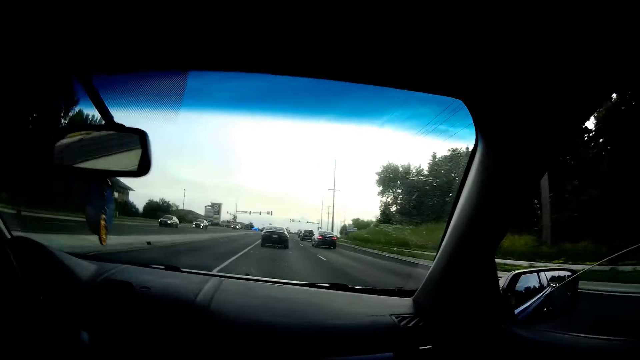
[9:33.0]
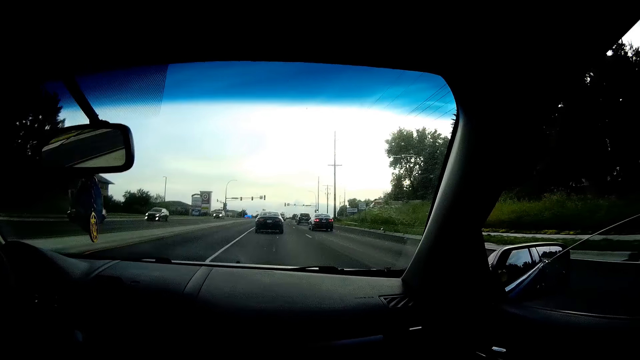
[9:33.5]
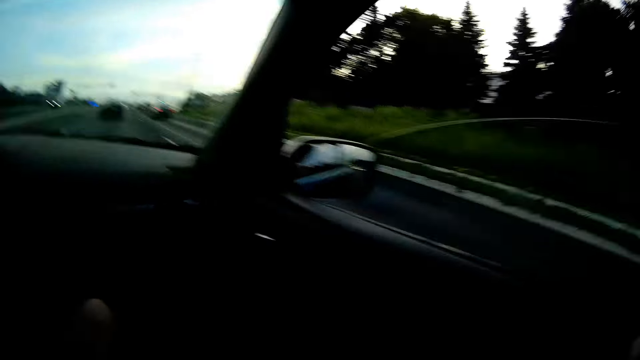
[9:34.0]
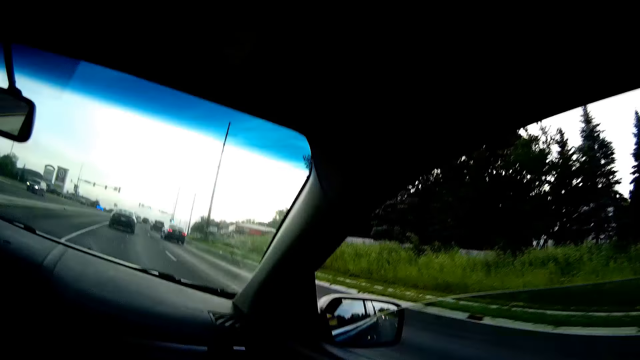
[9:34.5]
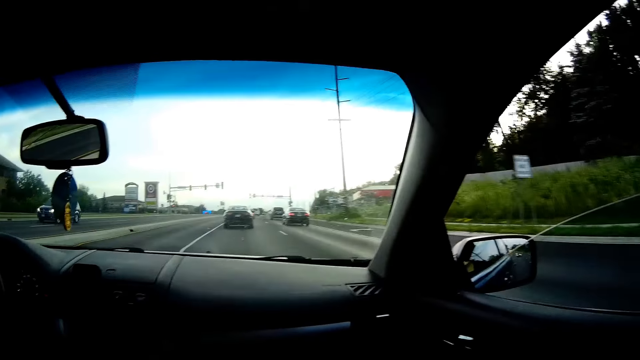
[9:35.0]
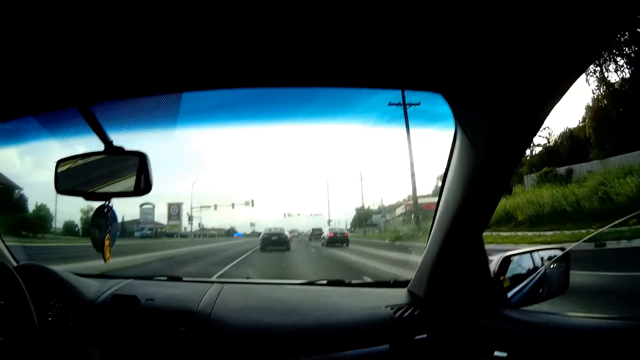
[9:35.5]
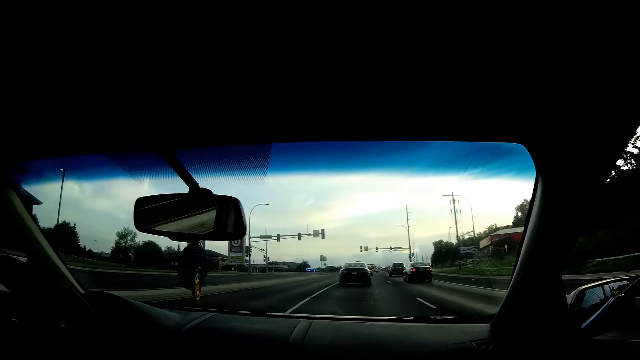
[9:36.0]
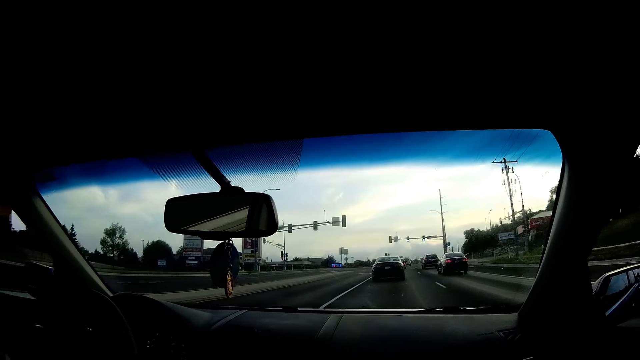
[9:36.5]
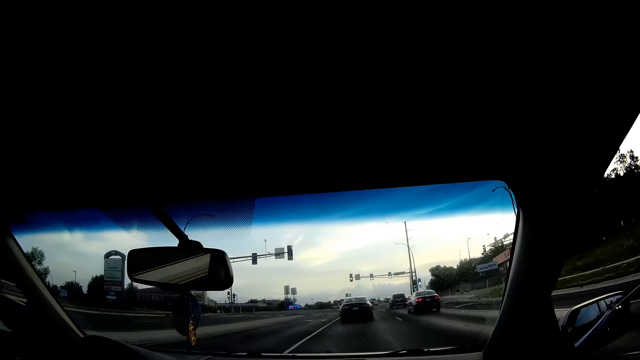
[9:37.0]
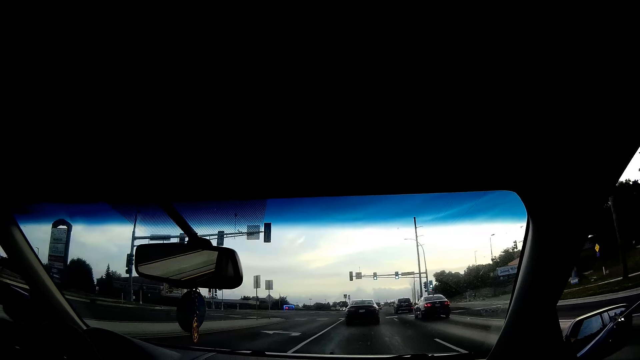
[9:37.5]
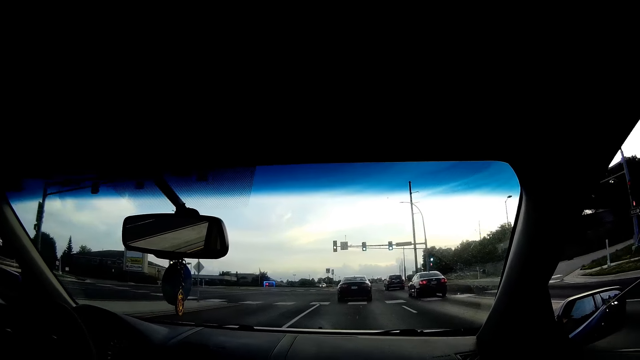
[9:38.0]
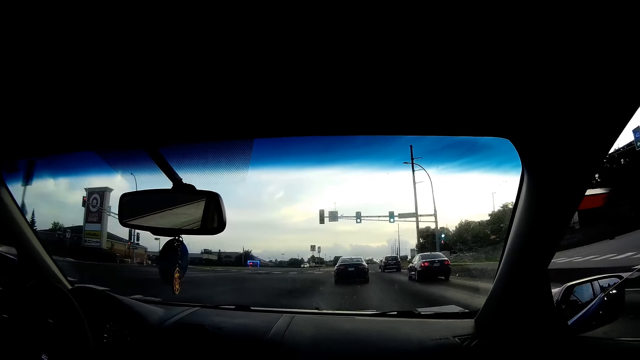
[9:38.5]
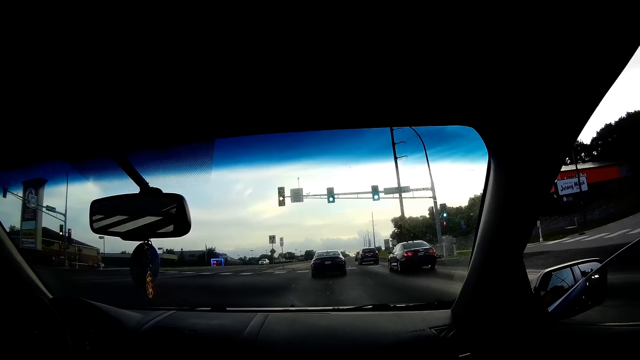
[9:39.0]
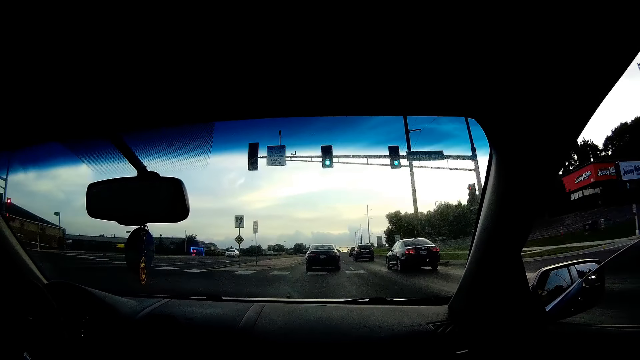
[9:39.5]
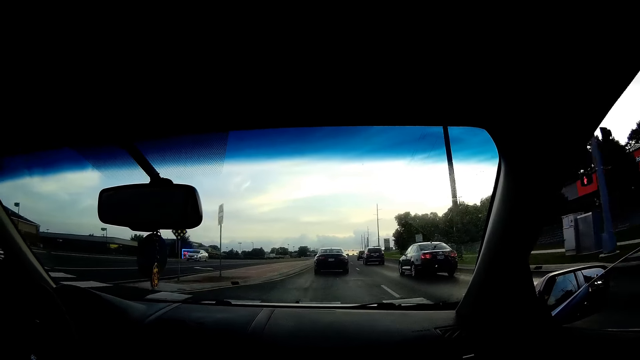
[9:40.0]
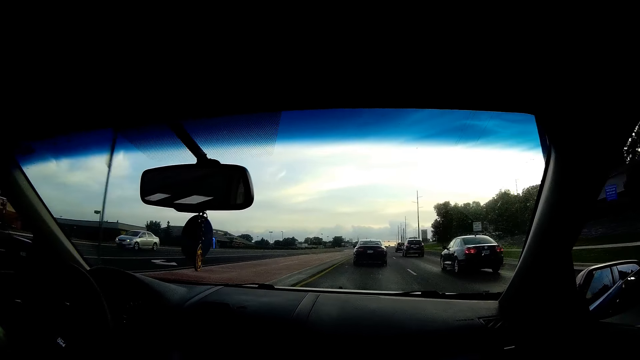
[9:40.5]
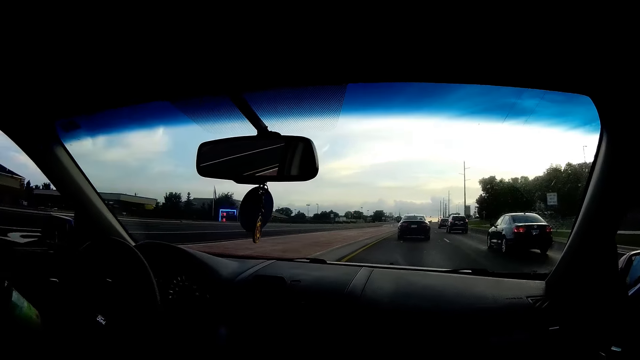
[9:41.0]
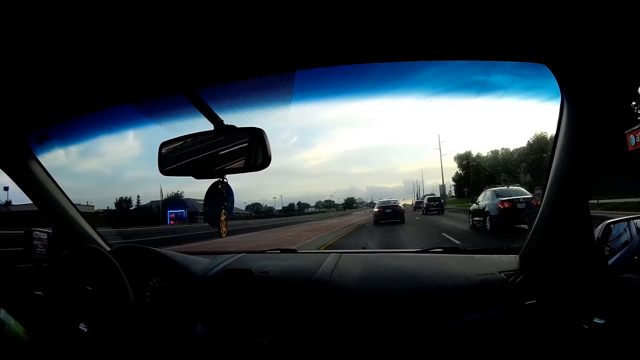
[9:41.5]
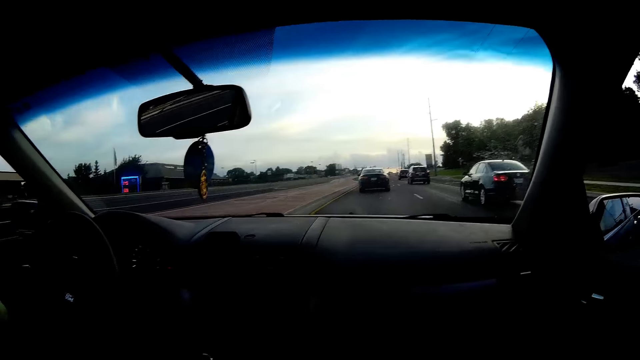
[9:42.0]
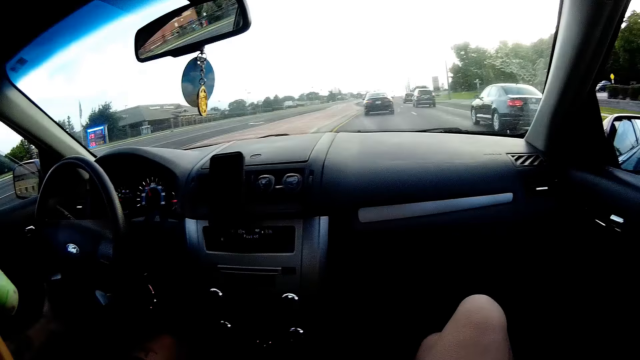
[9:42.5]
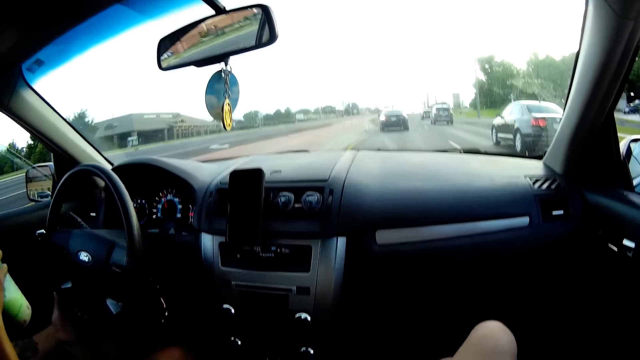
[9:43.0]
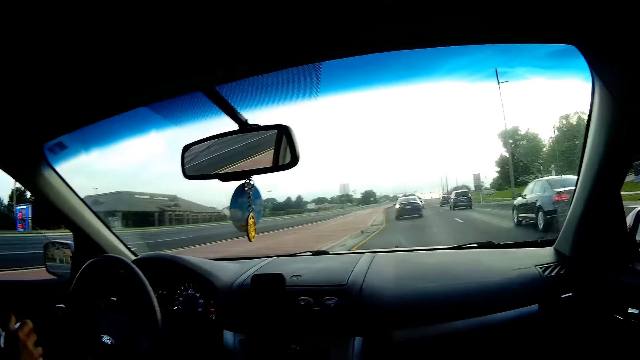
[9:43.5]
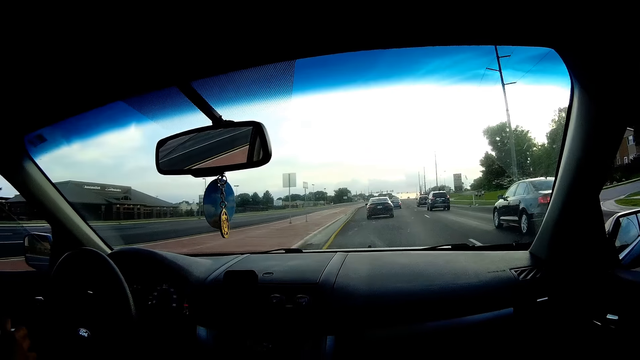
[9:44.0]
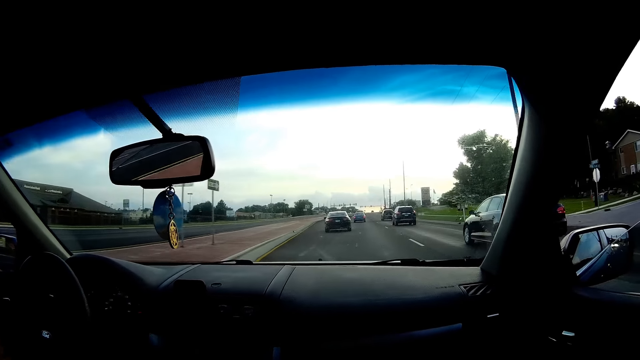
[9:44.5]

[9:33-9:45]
The camera wearer interacts with the man. The man sips juice from a green cup of juice in his right hand.

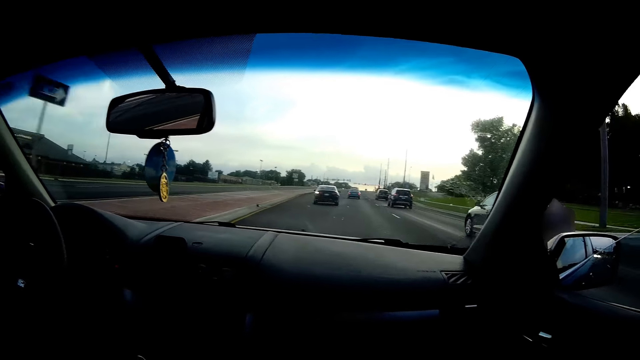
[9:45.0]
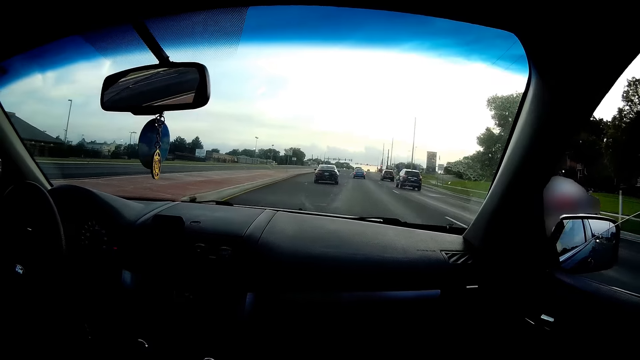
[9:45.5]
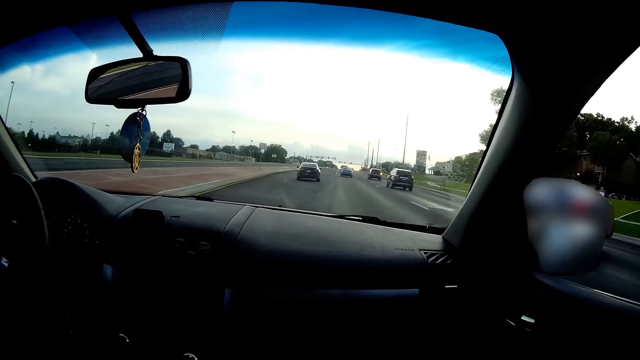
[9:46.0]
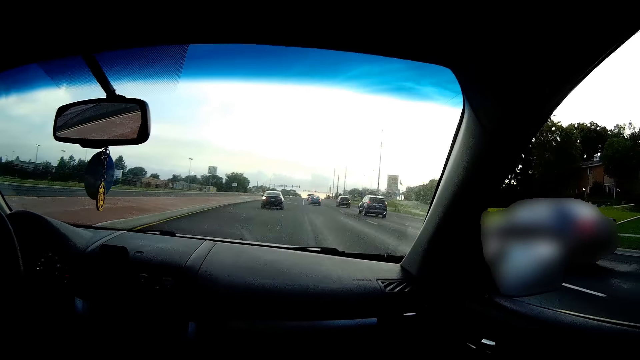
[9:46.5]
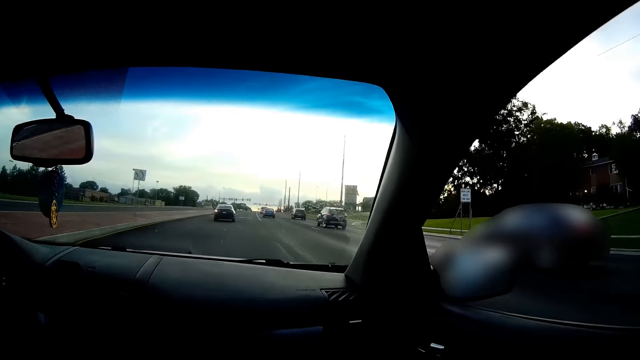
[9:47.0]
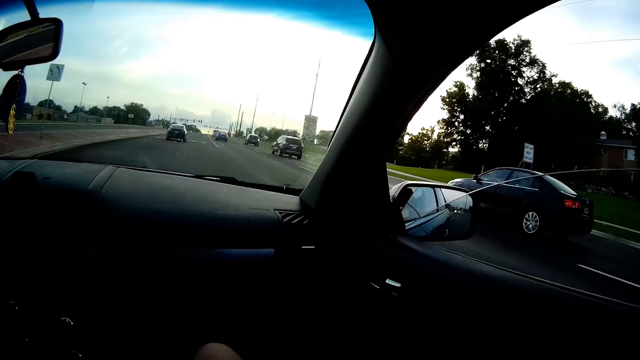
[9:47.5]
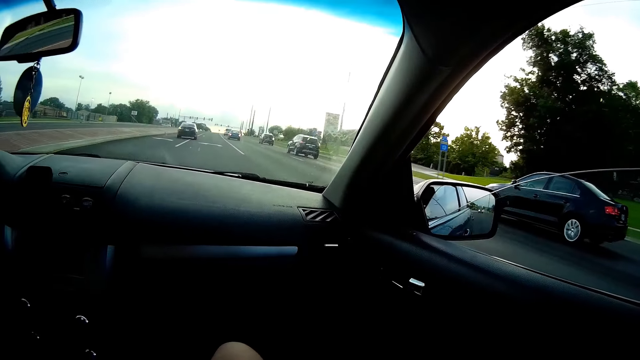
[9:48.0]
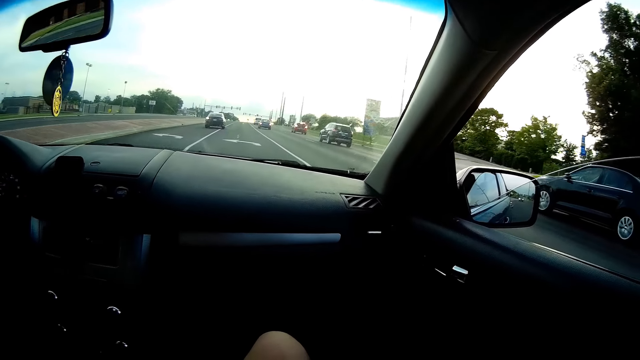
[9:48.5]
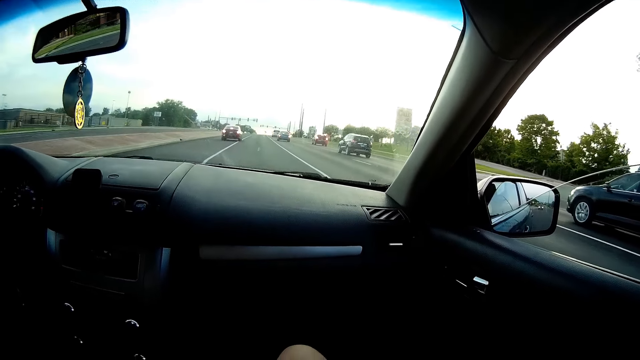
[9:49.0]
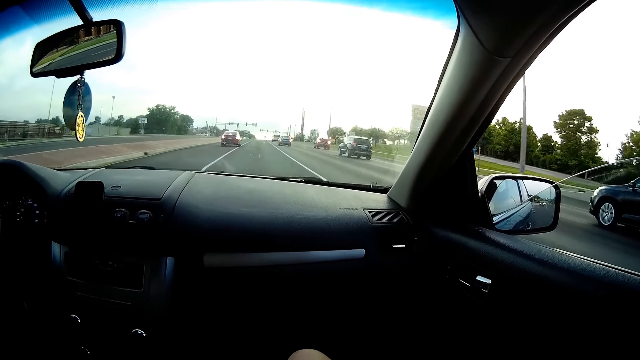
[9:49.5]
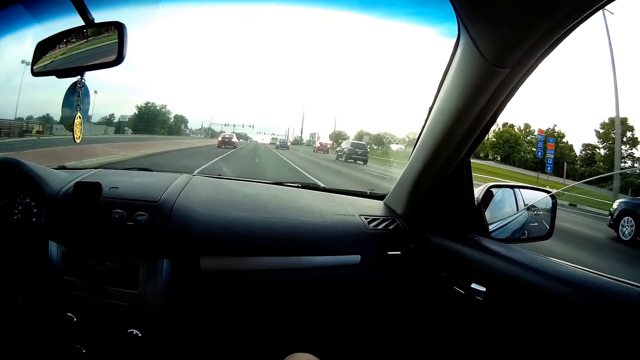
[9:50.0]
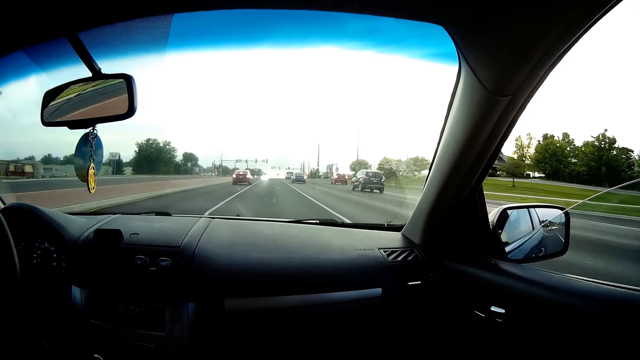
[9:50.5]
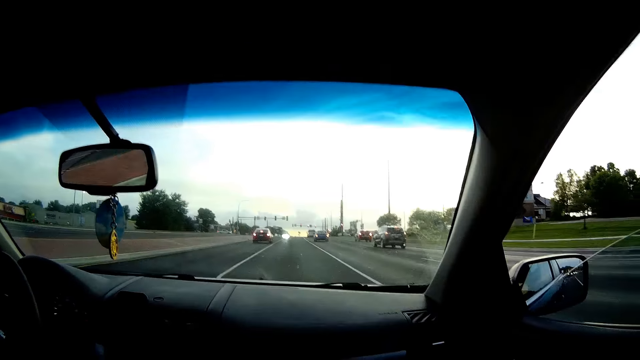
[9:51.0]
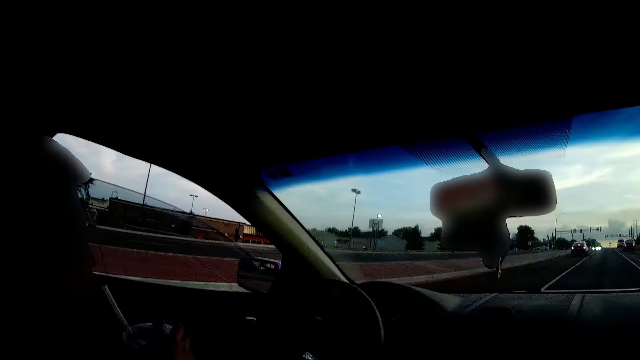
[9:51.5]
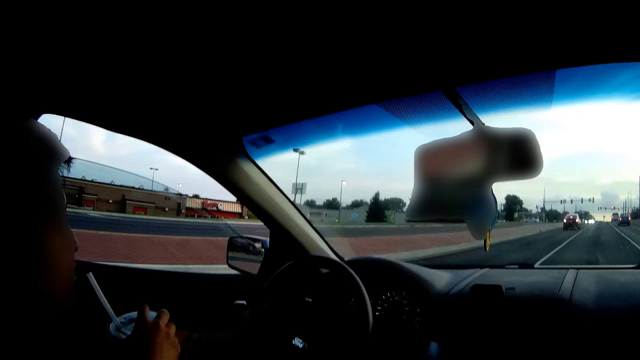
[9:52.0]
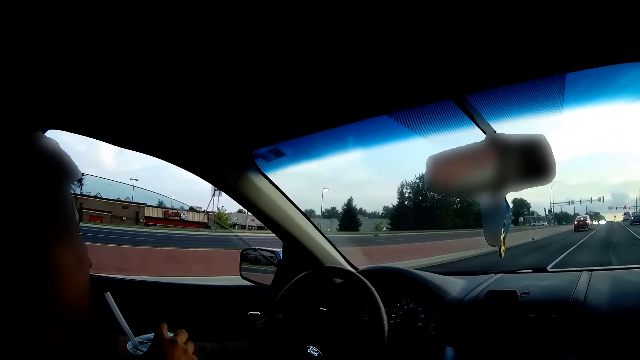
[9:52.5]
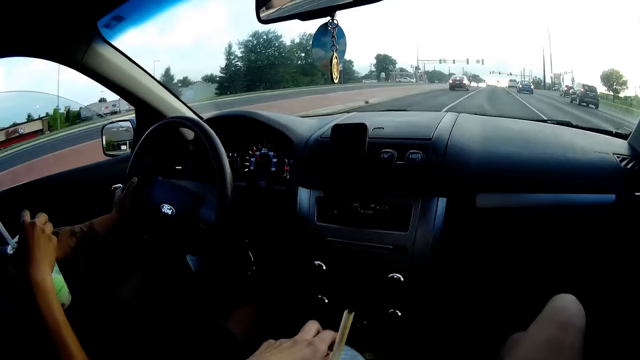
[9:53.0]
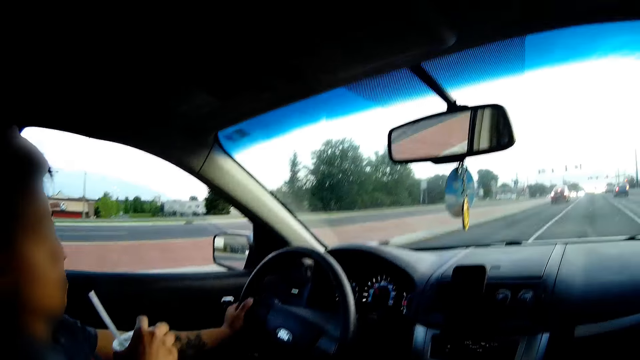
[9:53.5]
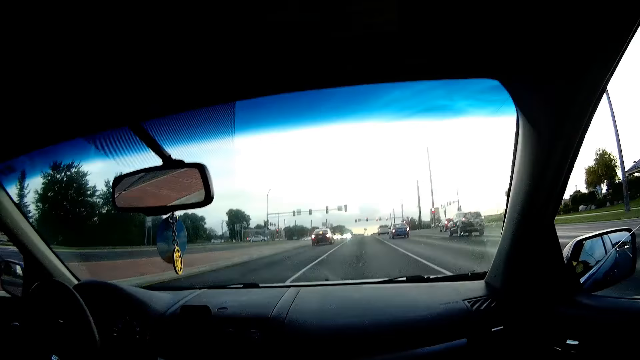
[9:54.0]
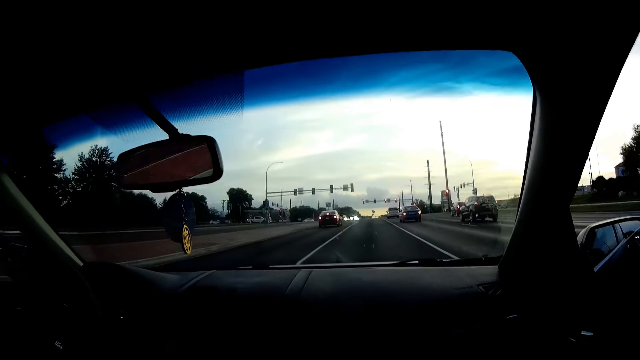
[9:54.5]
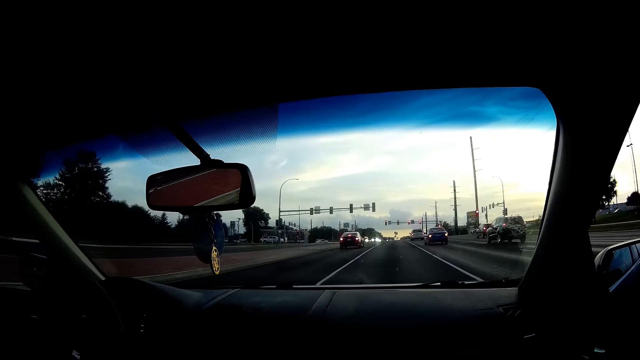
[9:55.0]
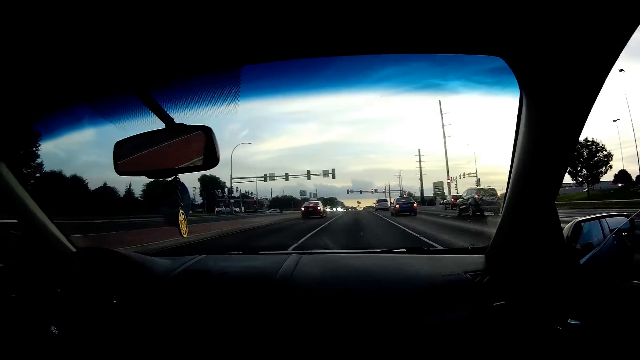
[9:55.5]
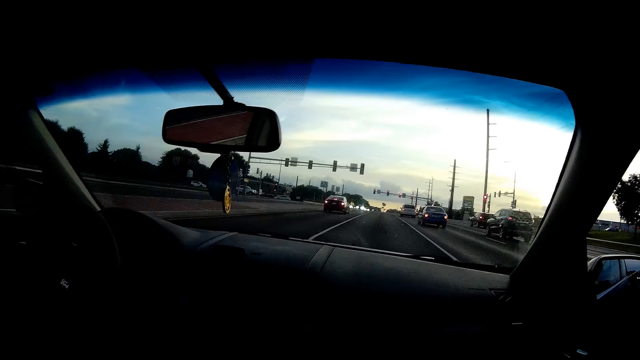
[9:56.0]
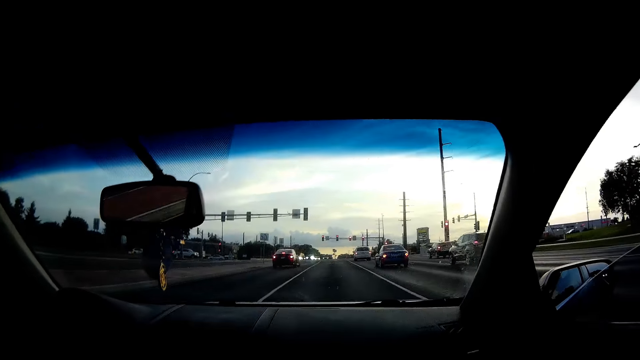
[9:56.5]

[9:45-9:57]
The man holds the green cup of juice in his right hand.
